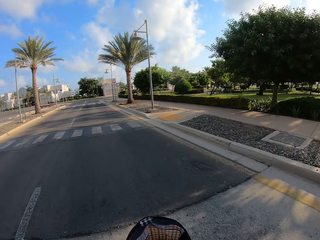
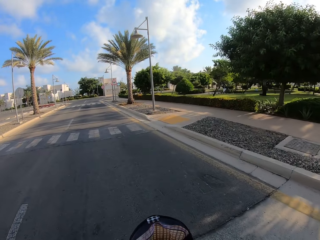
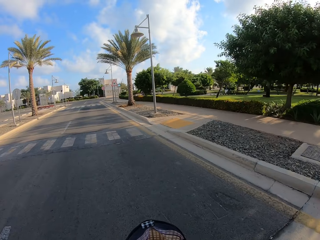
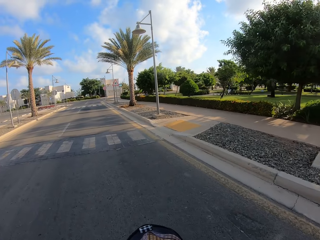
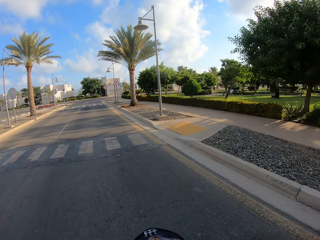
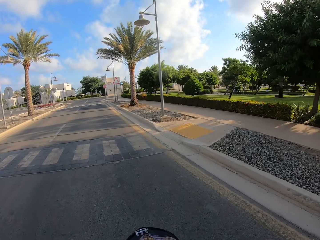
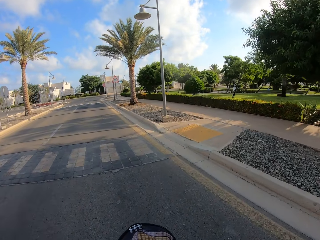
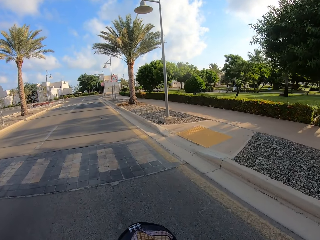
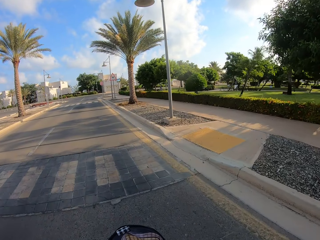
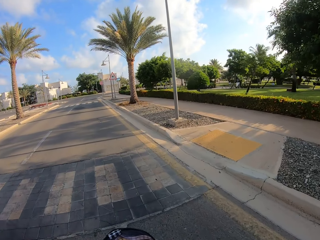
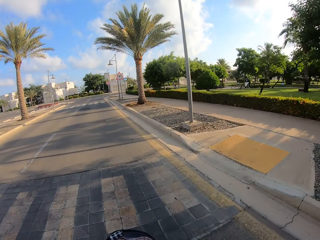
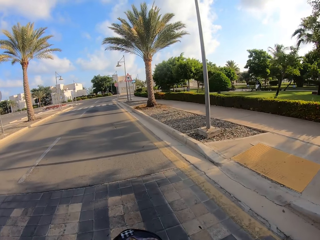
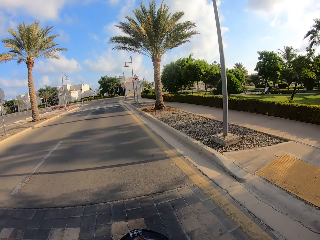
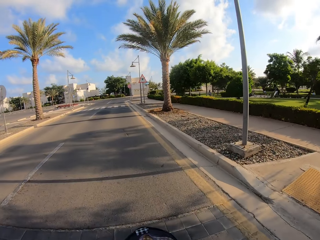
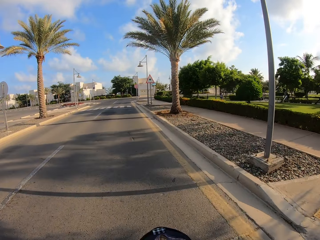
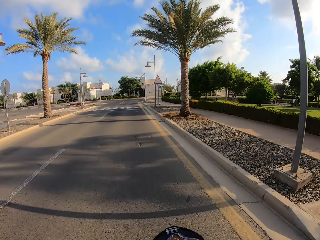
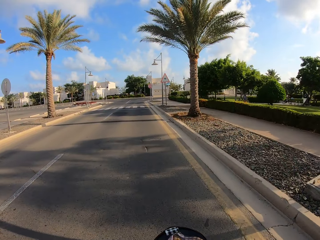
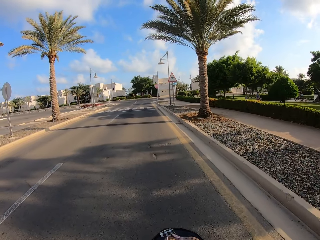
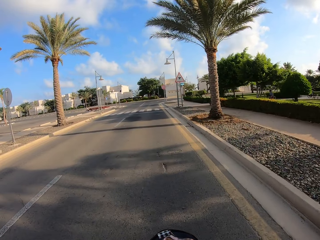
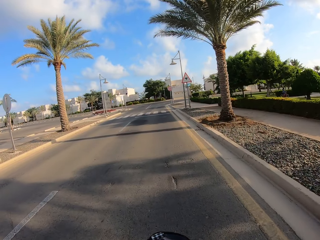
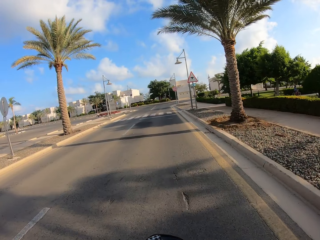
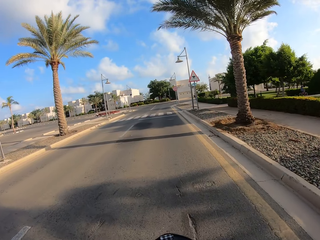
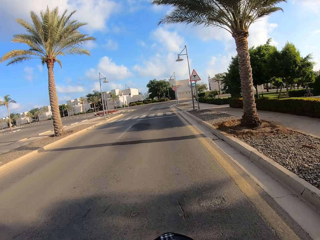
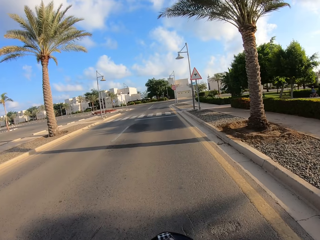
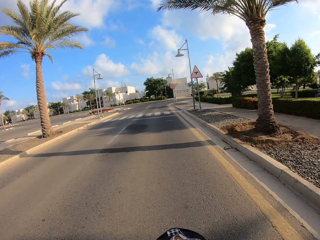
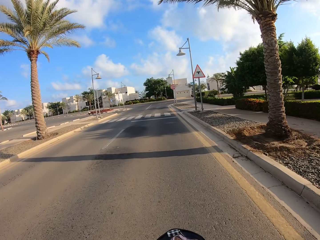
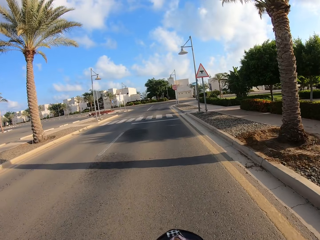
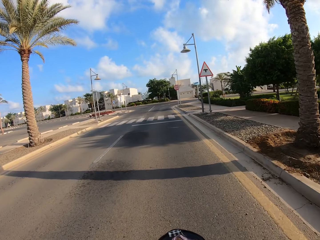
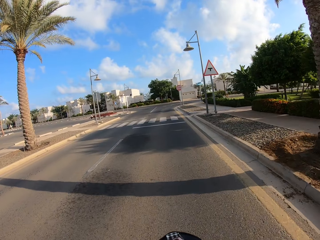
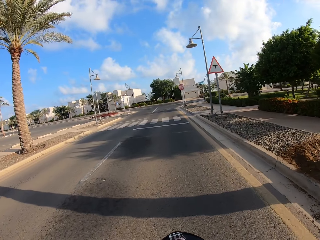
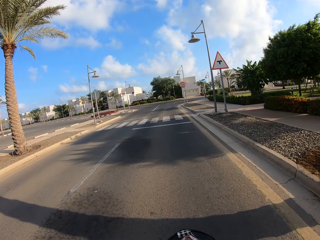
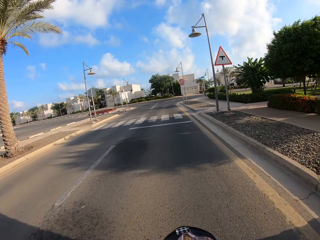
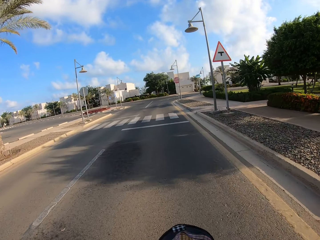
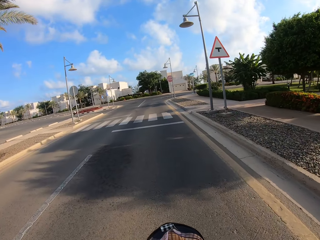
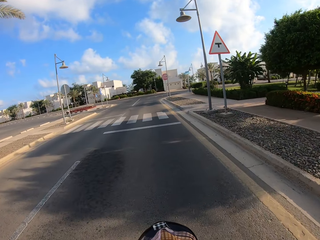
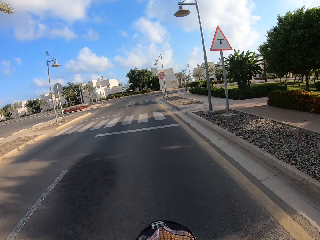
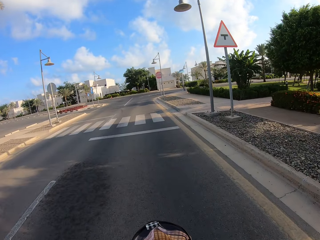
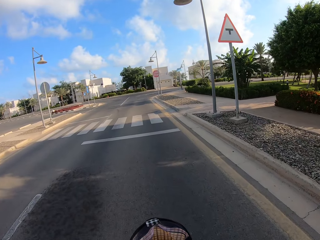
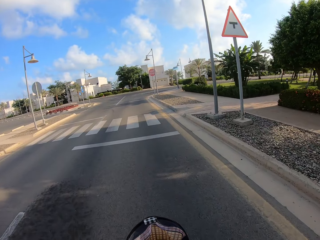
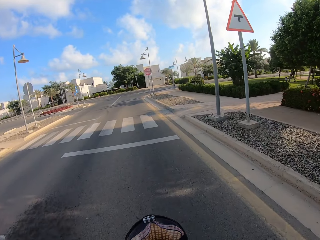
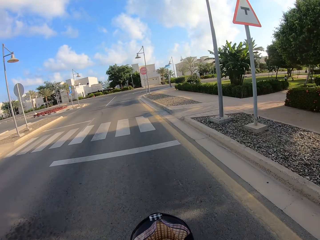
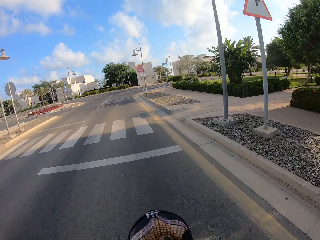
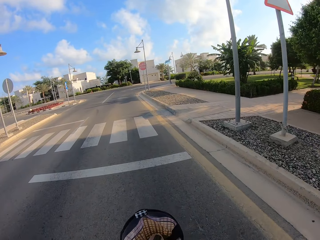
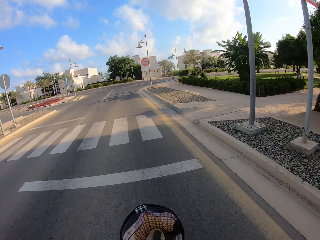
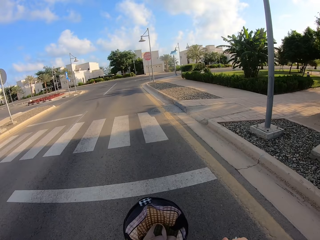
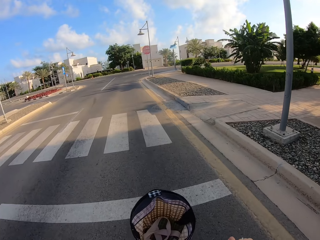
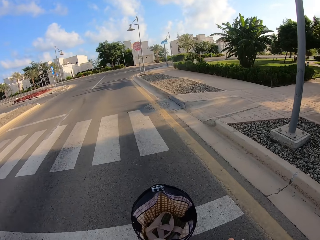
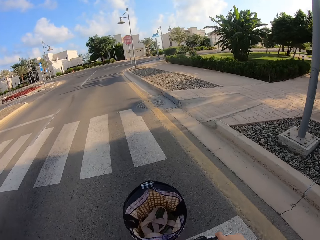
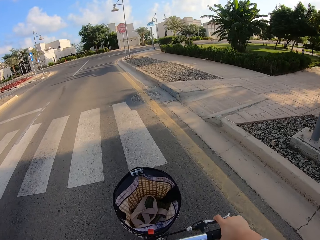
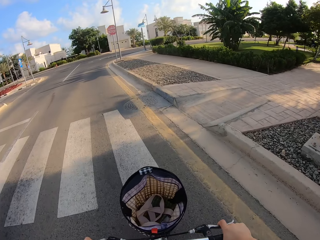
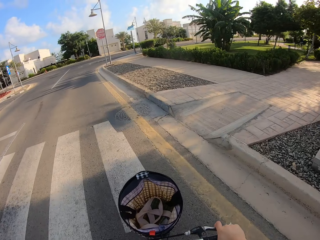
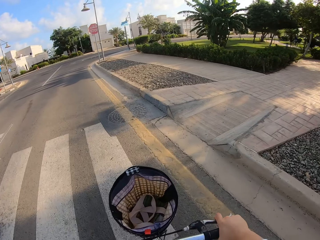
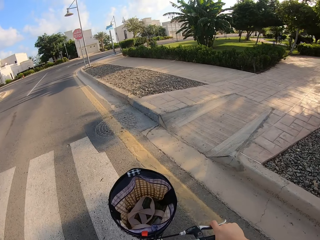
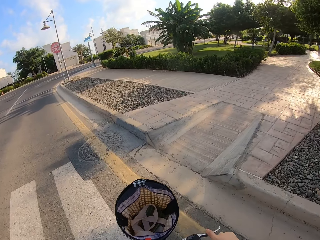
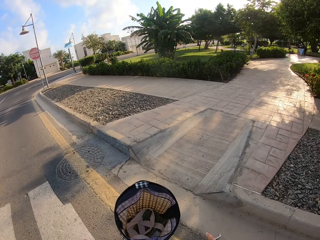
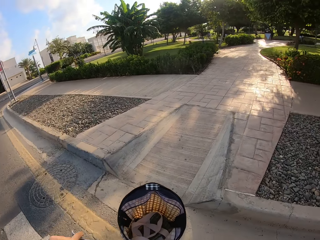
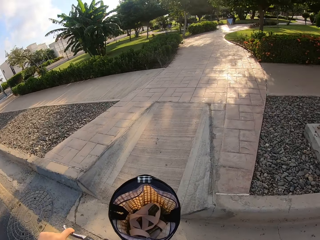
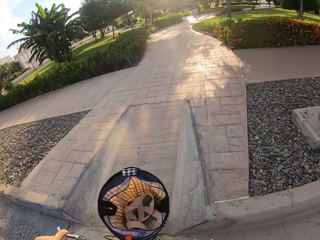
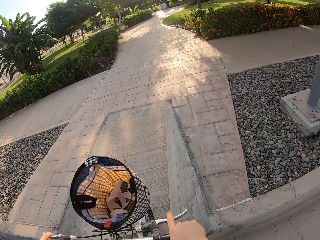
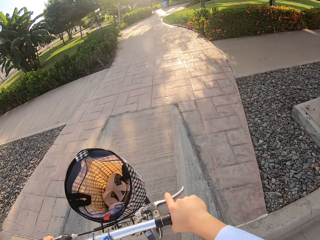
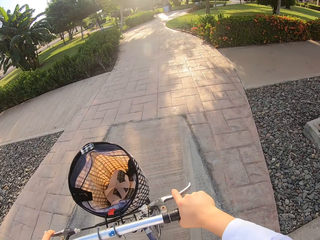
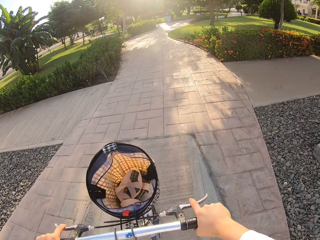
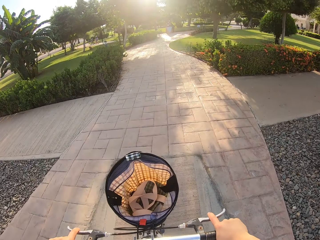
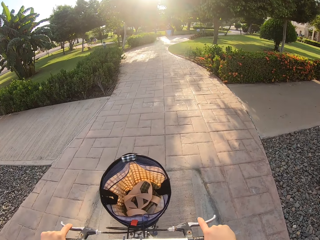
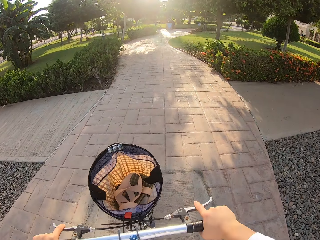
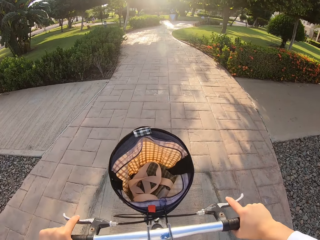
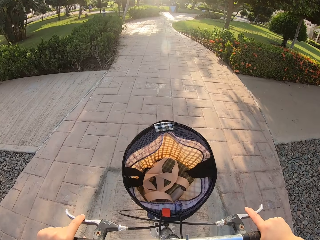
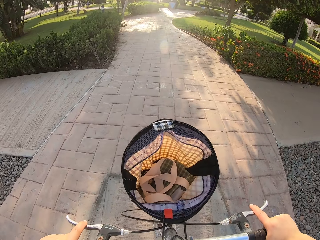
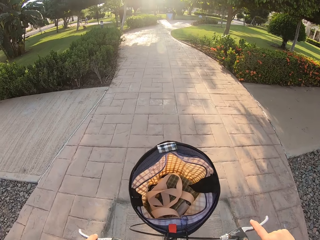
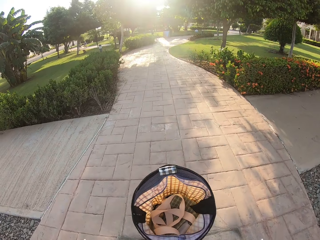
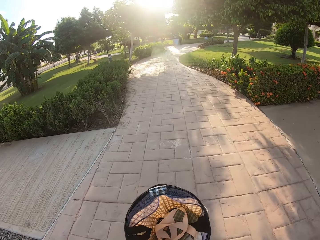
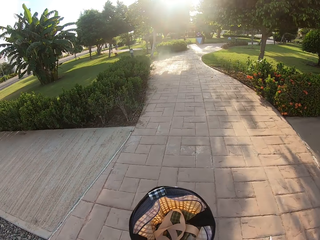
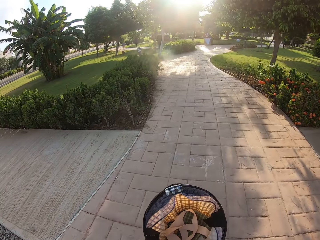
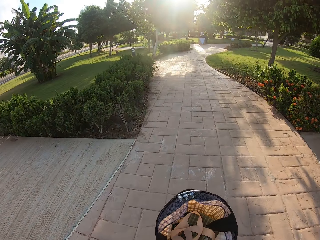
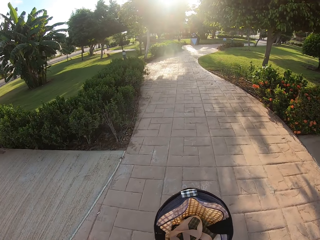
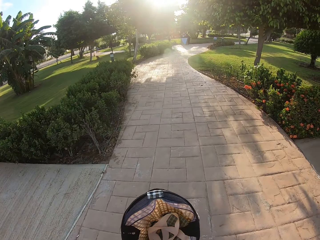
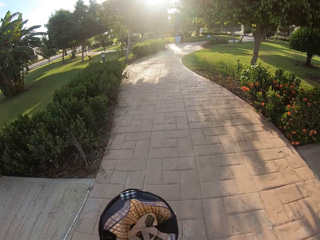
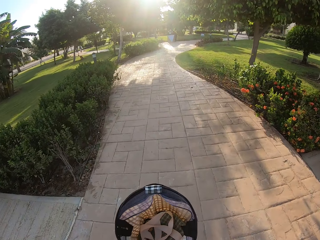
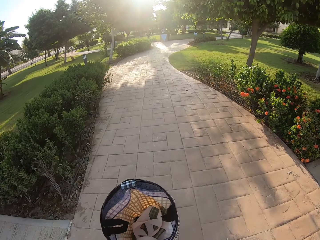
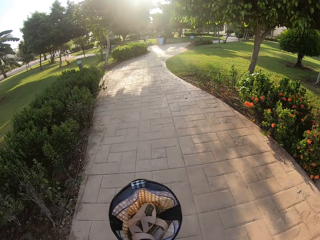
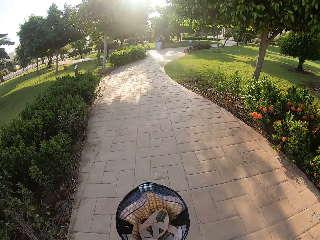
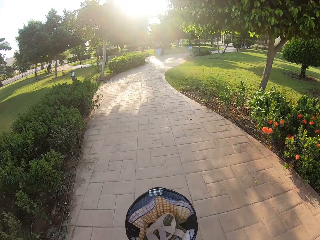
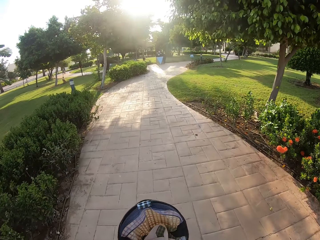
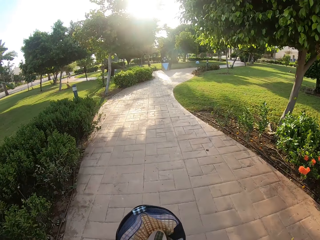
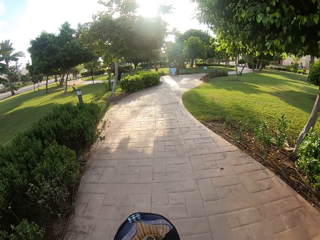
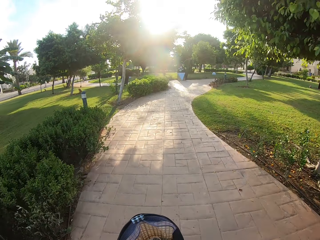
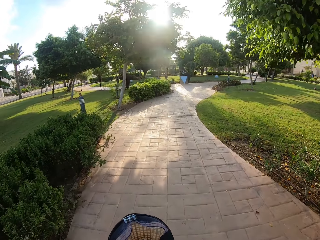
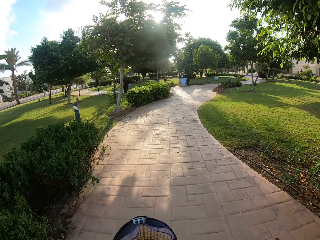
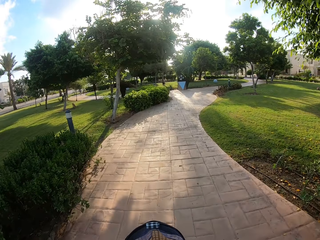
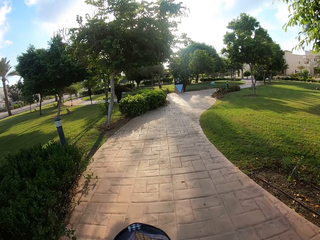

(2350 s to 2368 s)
The camera wearer cycles a bicycle on the road. They take a turn to the pathway. They cycle the bicycle on the pavement.
